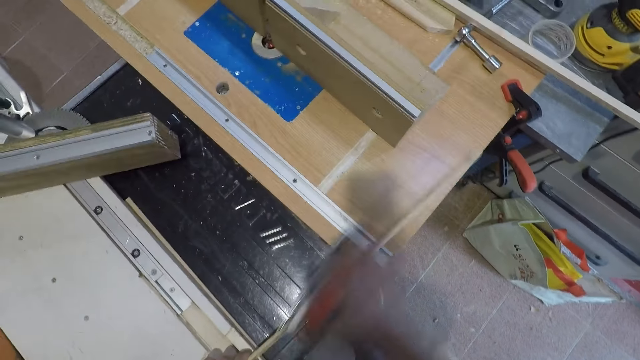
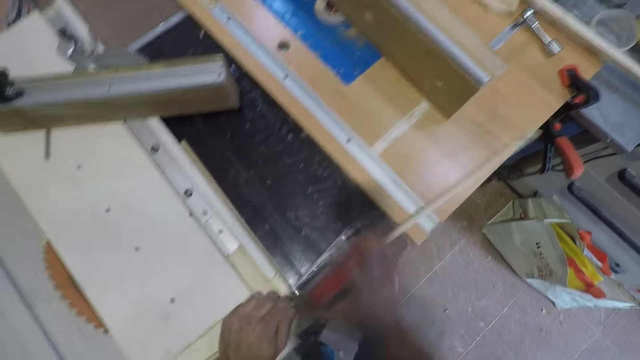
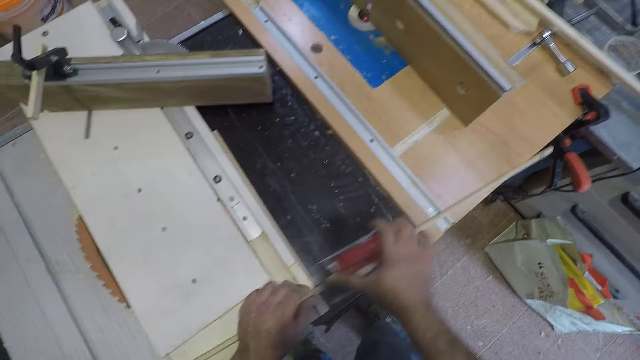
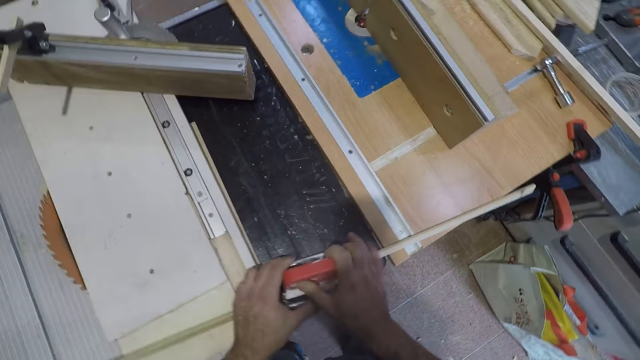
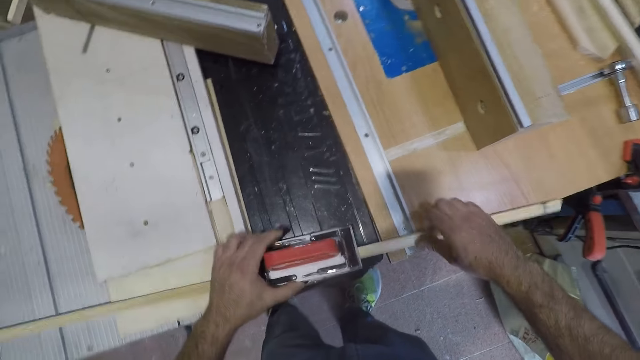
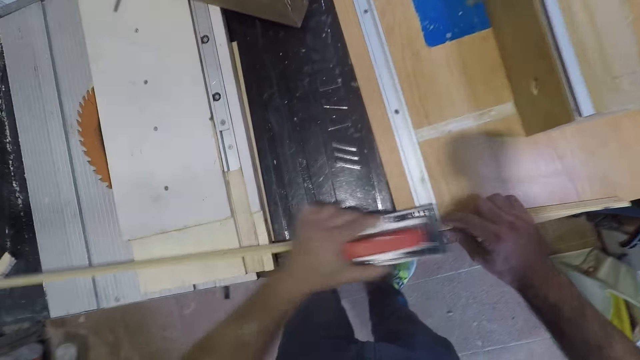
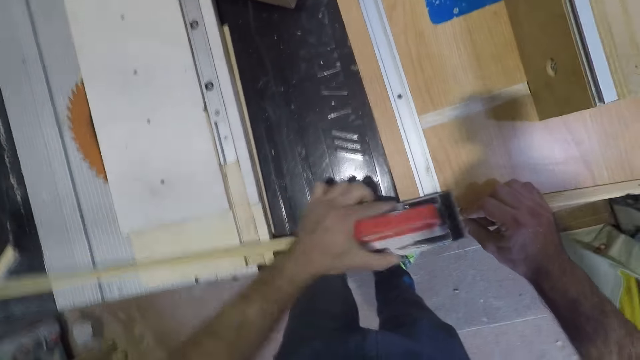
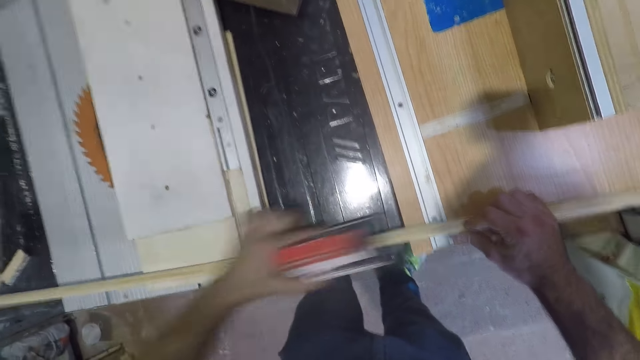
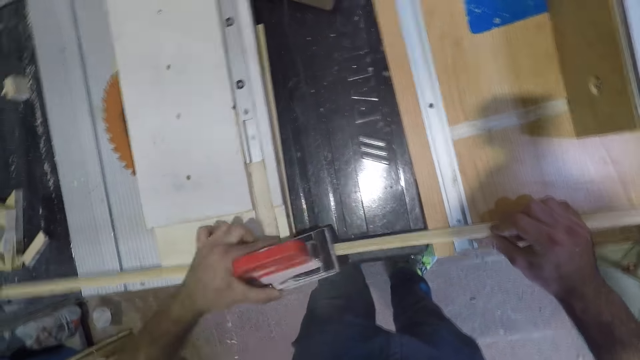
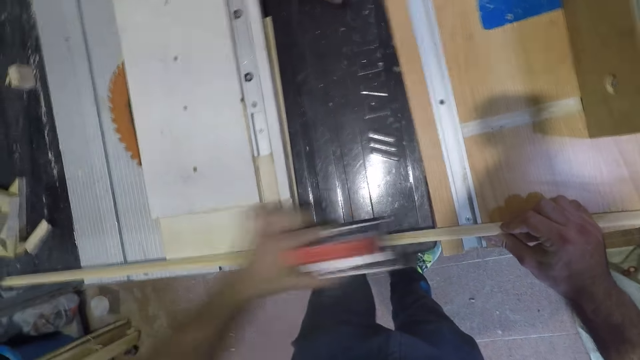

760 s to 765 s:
The camera wearer stops smoothening the wood. He holds the hand sander with his left hand. He holds the wood firmly. He smoothens the wood with a hand wood planer. He brushes the stick with the hand sander in his left hand.

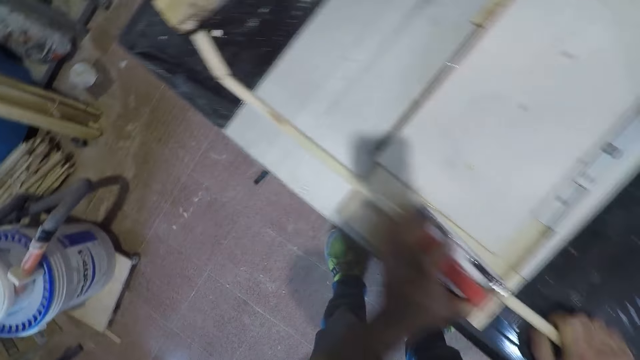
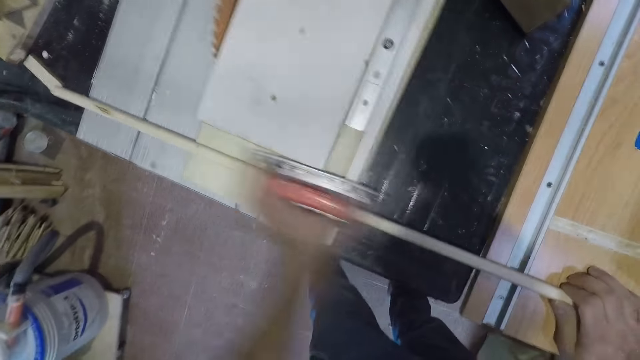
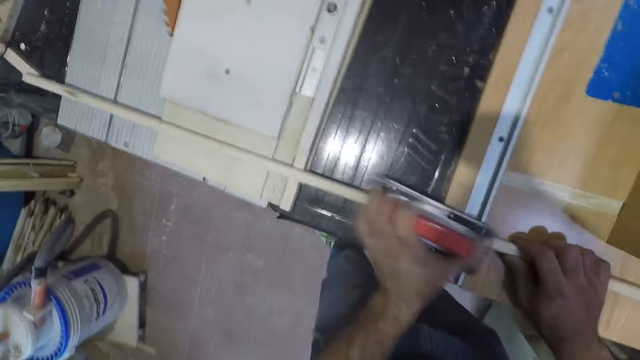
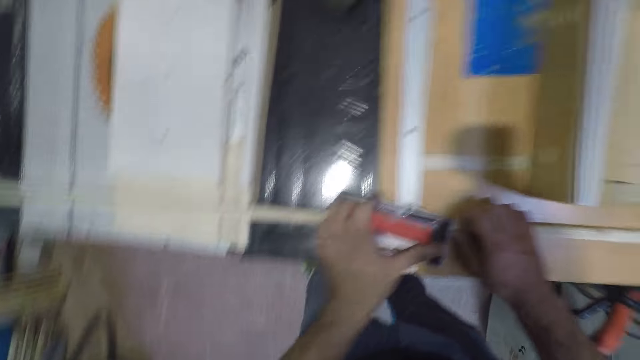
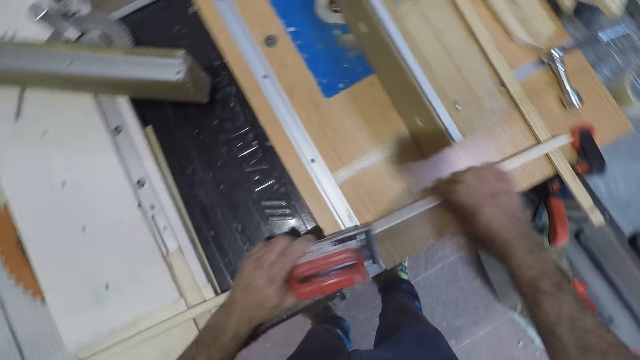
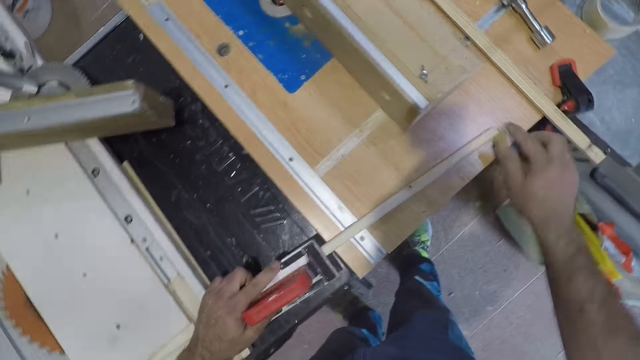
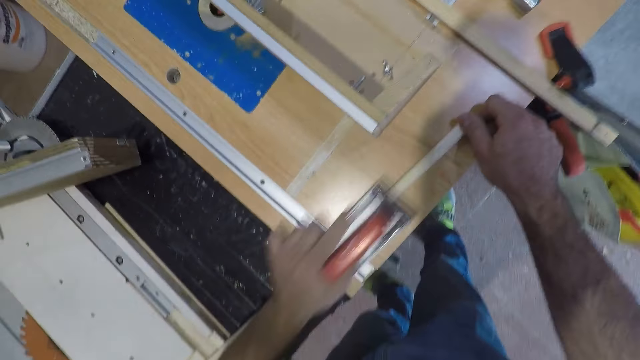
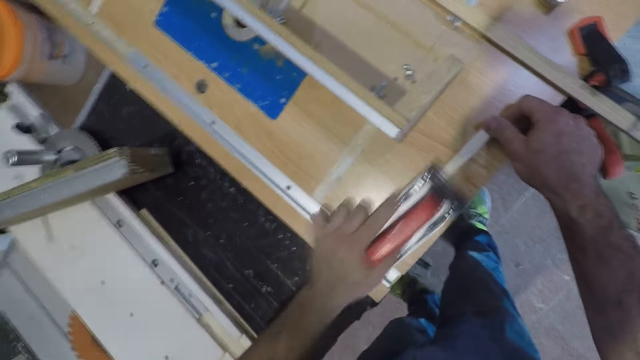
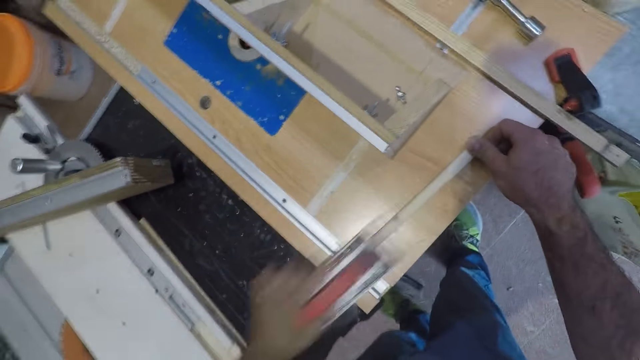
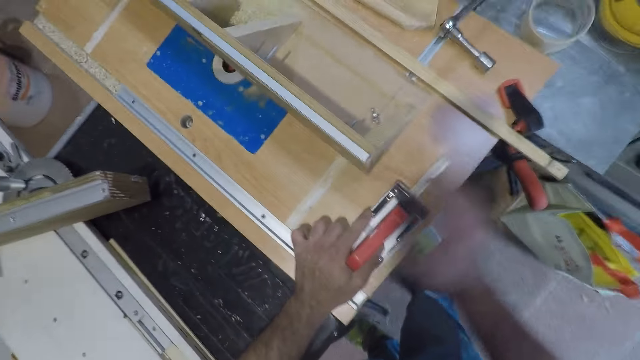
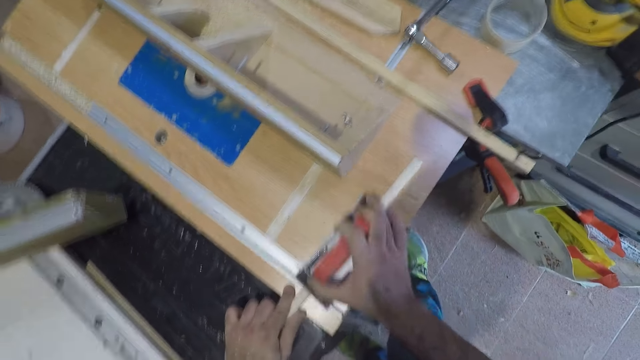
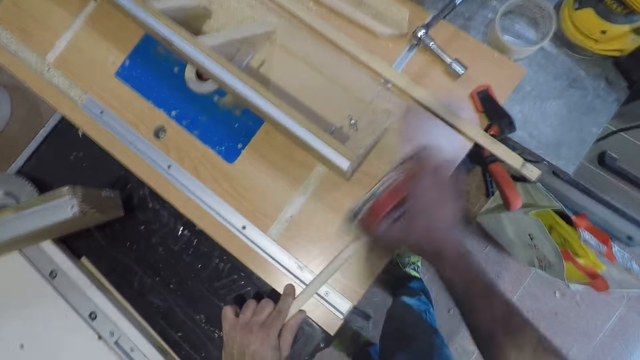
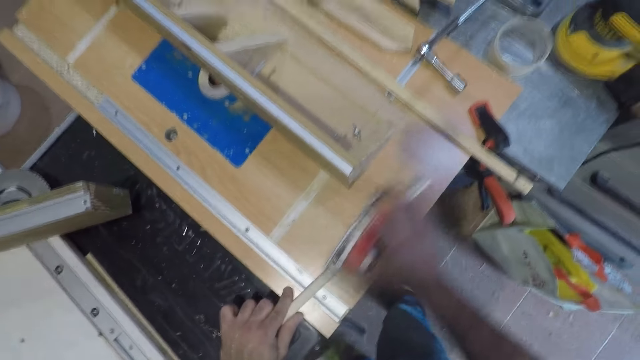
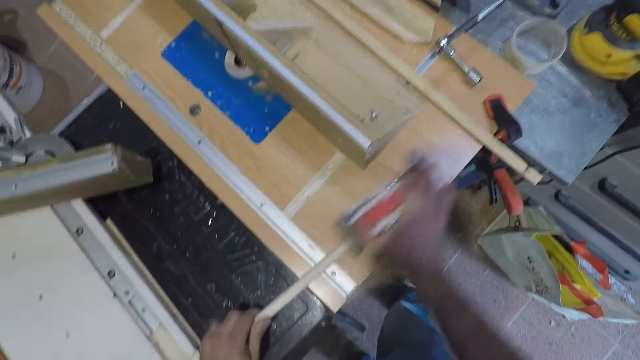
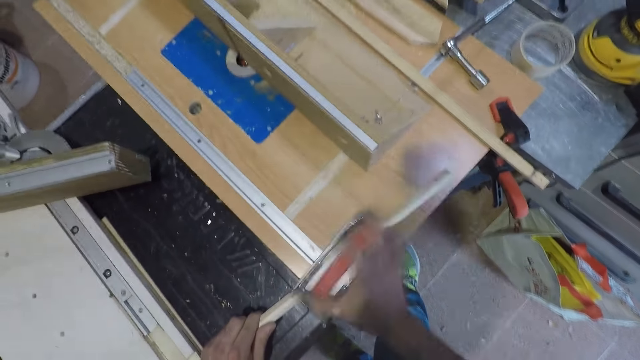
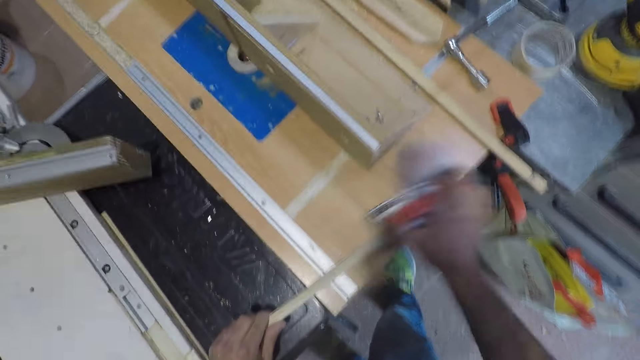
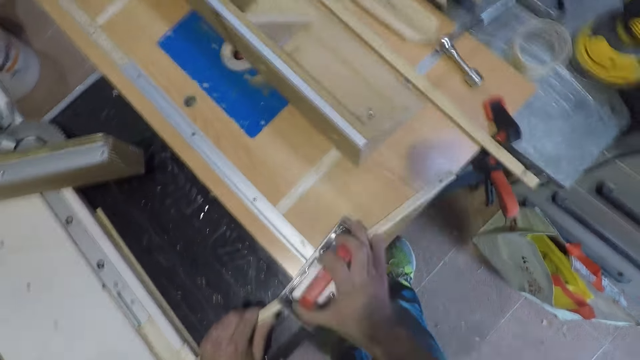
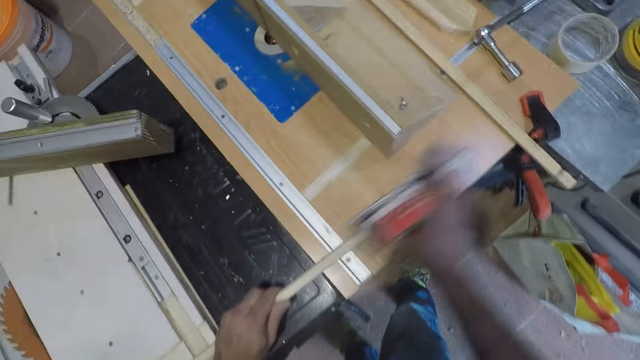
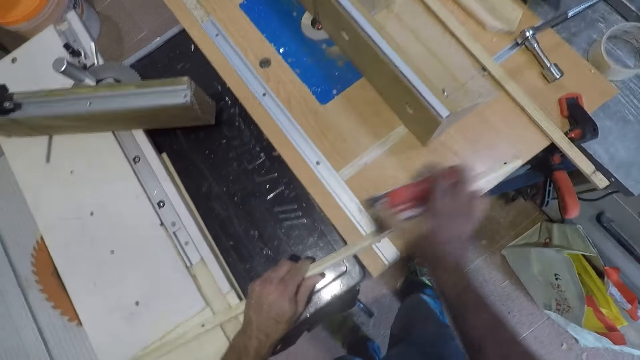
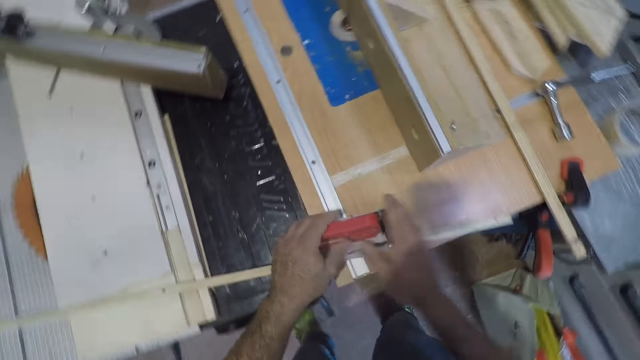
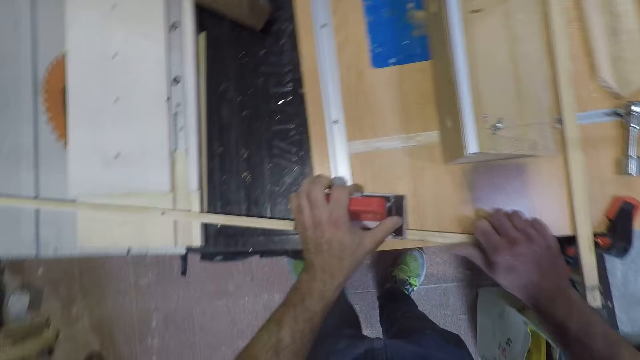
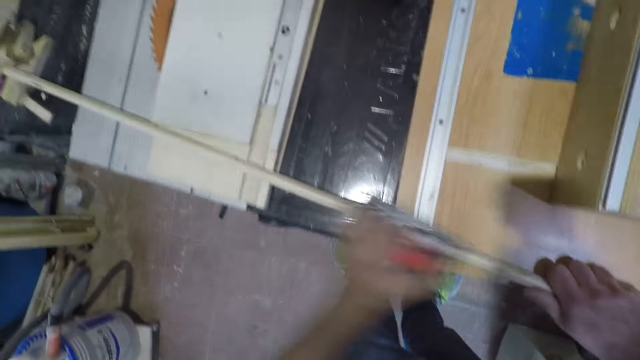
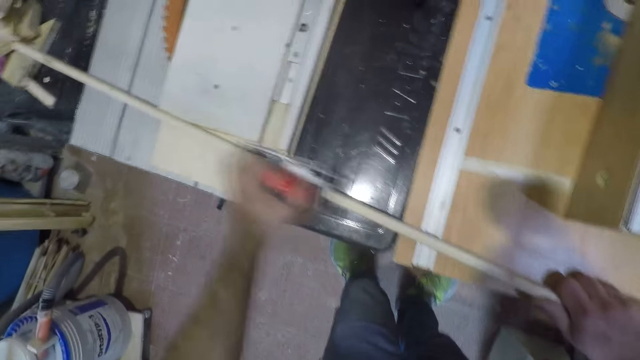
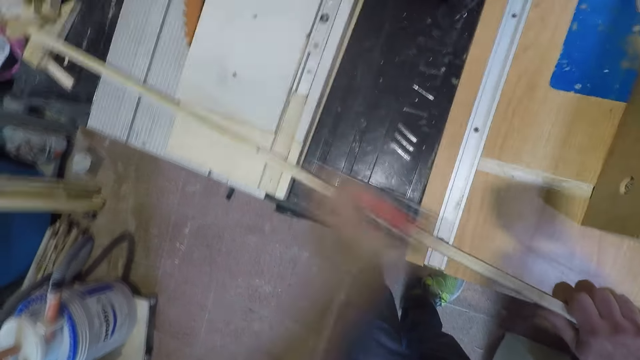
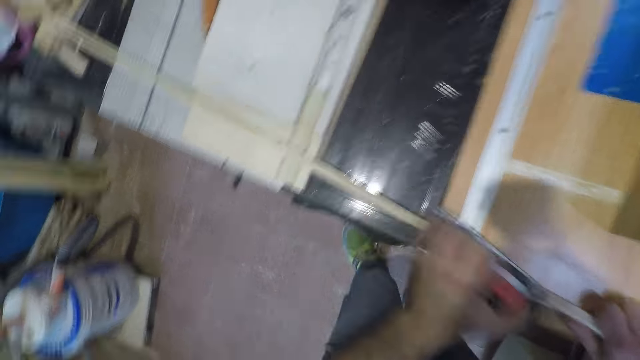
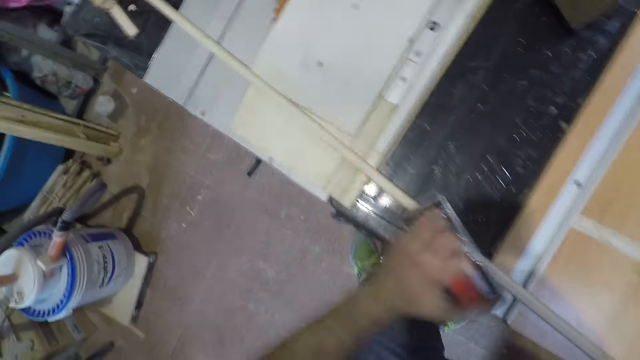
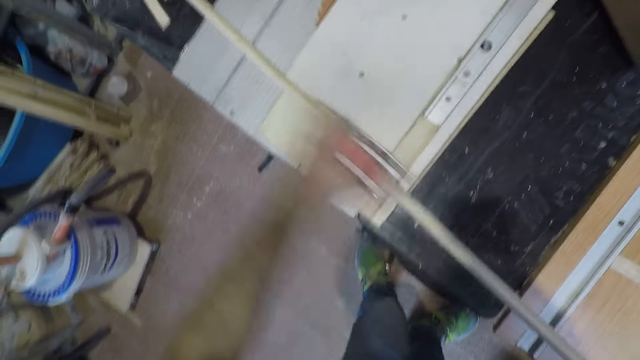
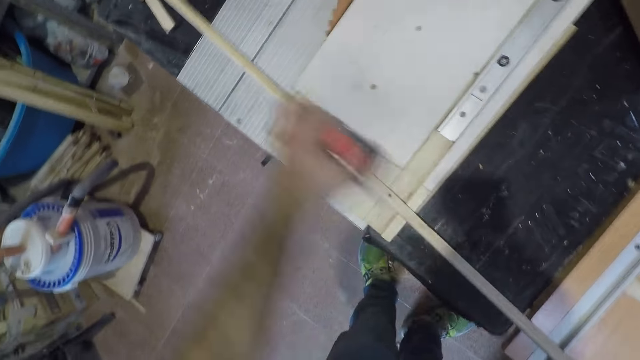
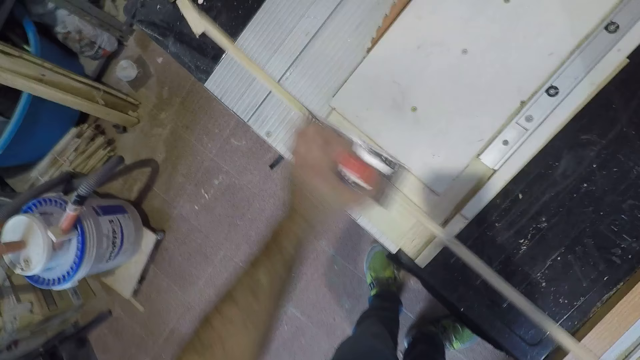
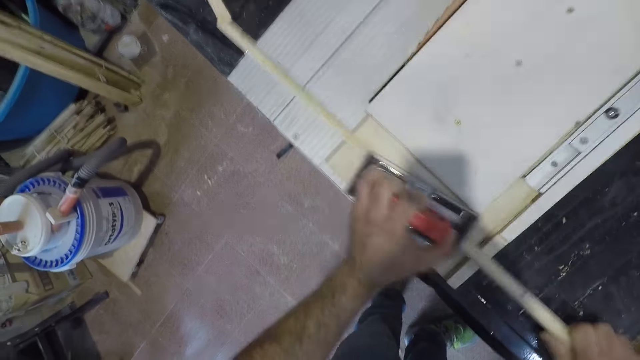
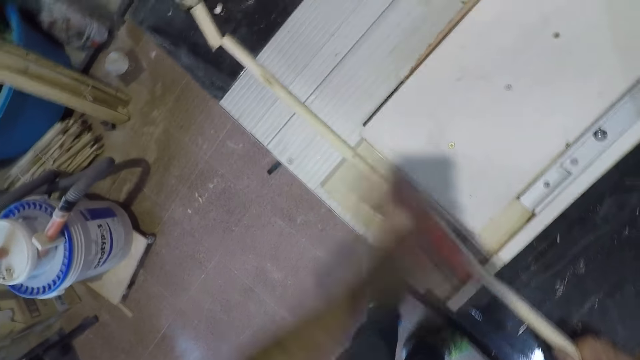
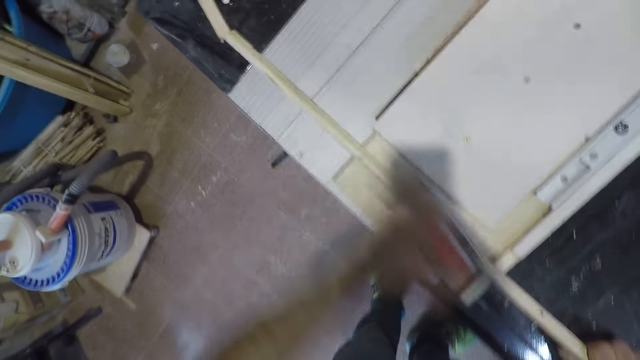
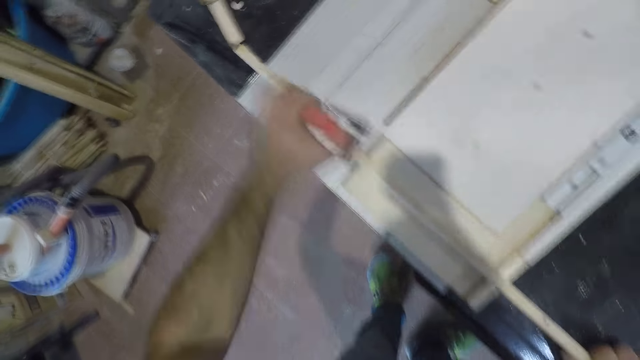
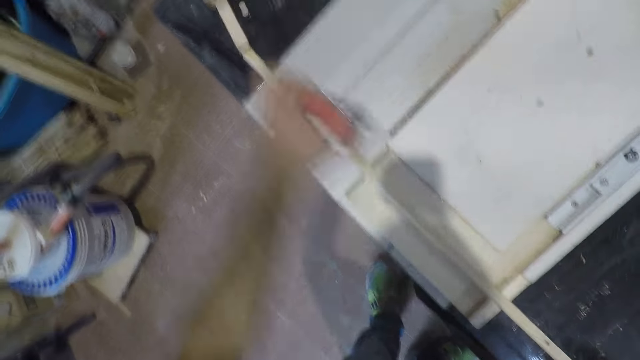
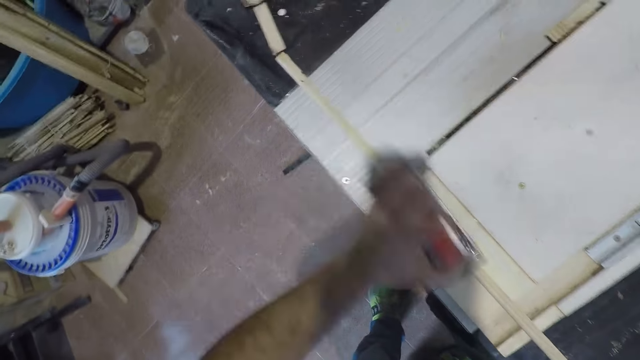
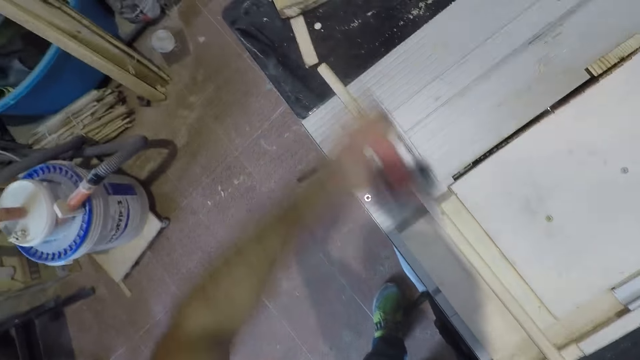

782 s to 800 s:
The camera wearer stops smoothening the wood and pulls the wood backwards. He smoothens the wood with a hand wood planer. He takes the hand sander with his right hand from his left hand. He brushes the stick with the hand sander in his right hand. He stops smoothening the wood. He takes the hand sander with his left hand from his right hand. He smoothens the wood with the hand wood planer. He brushes the stick with the hand sander in his left hand. He stops smoothening the wood. He smoothens the wood with the hand wood planer.
